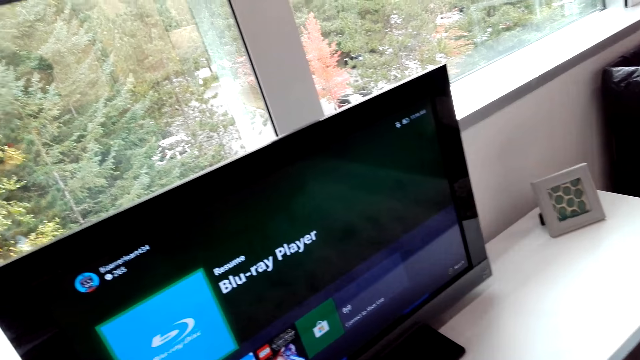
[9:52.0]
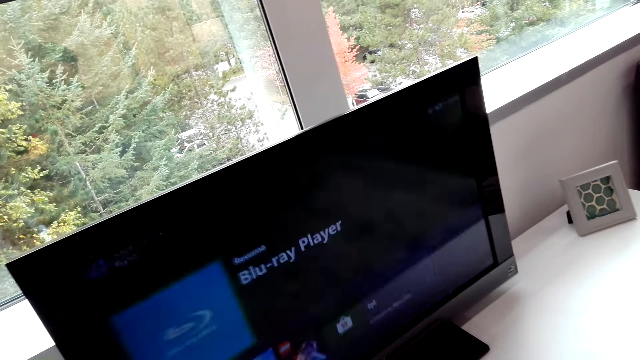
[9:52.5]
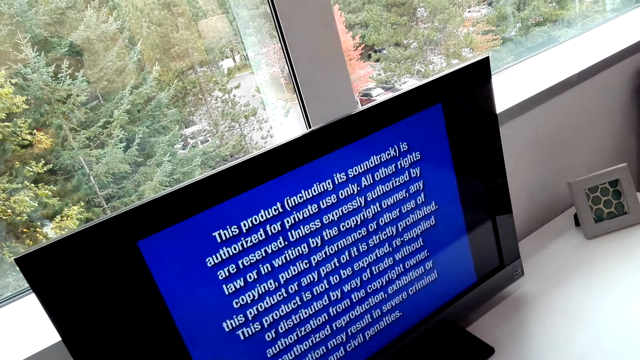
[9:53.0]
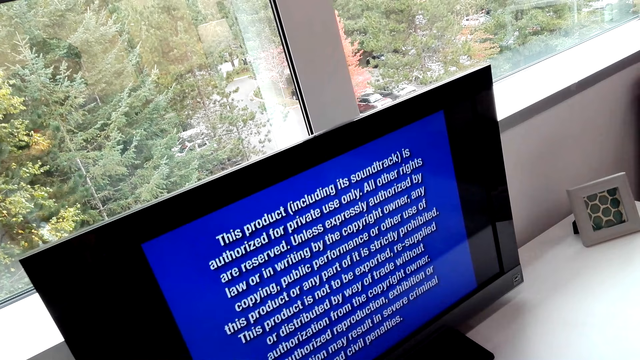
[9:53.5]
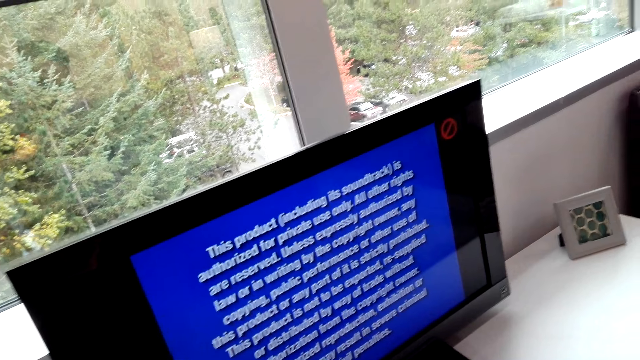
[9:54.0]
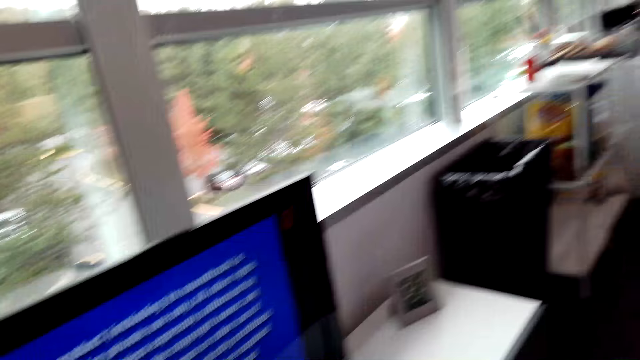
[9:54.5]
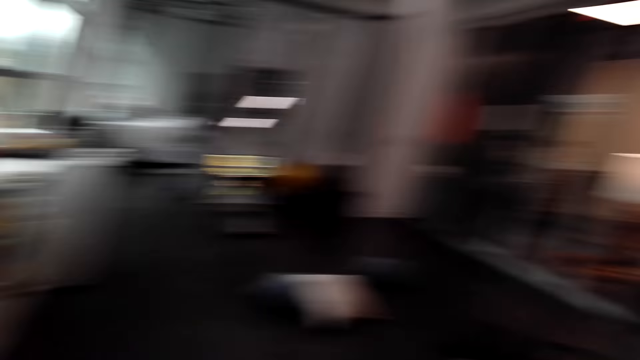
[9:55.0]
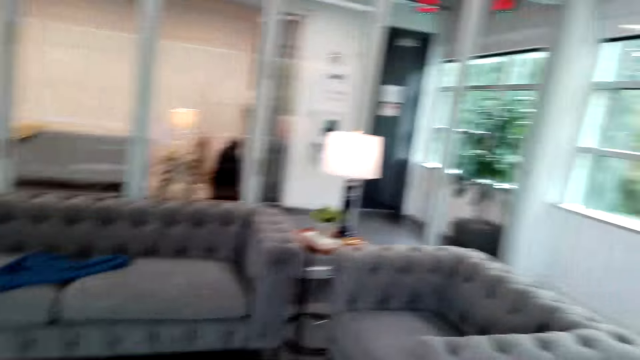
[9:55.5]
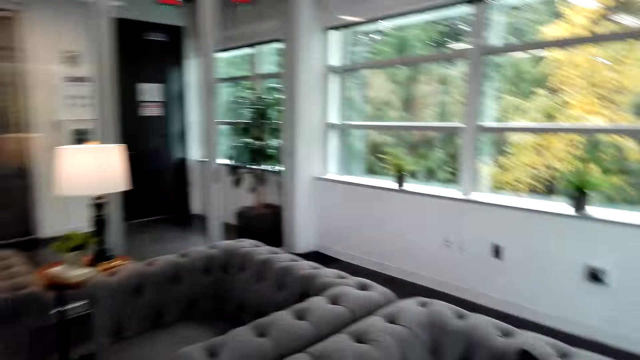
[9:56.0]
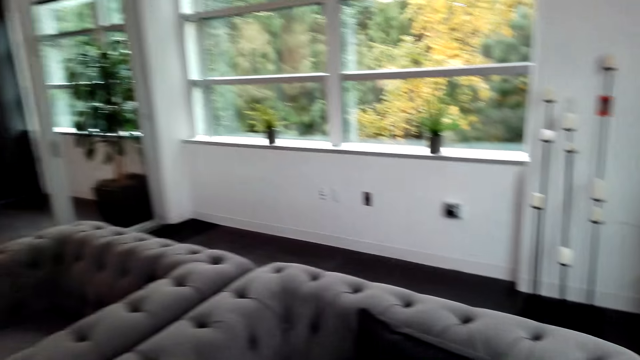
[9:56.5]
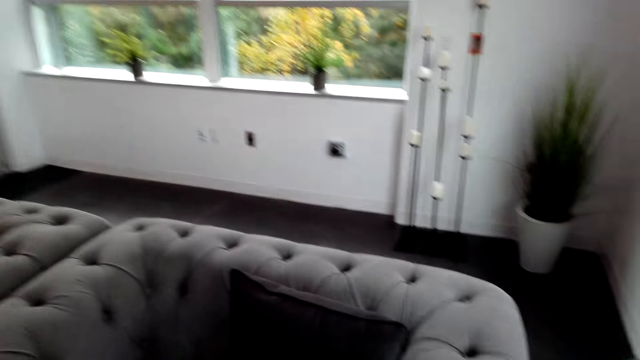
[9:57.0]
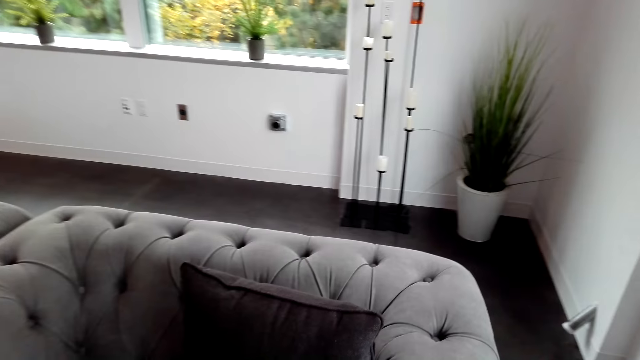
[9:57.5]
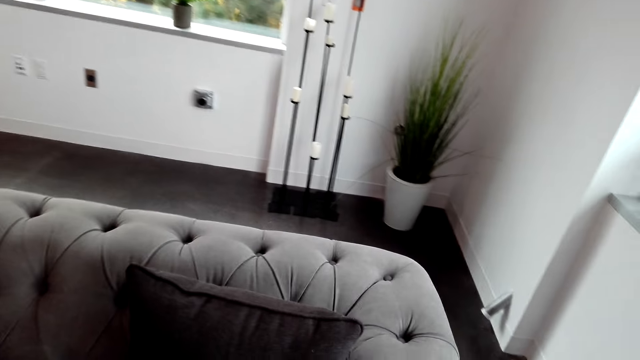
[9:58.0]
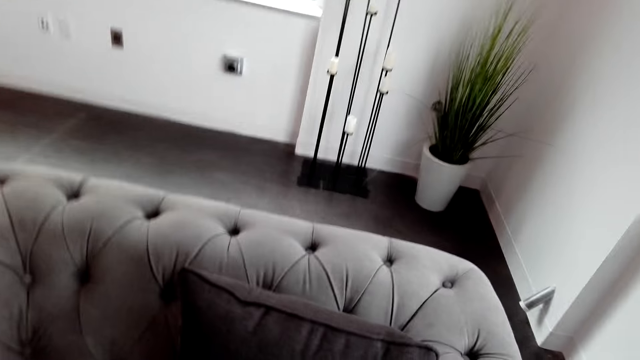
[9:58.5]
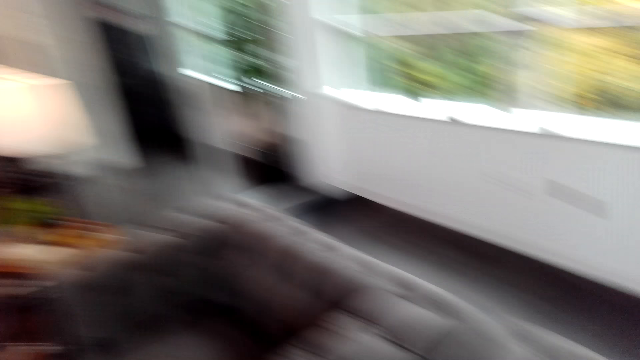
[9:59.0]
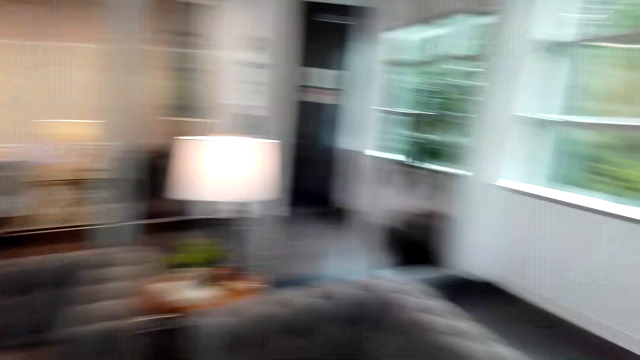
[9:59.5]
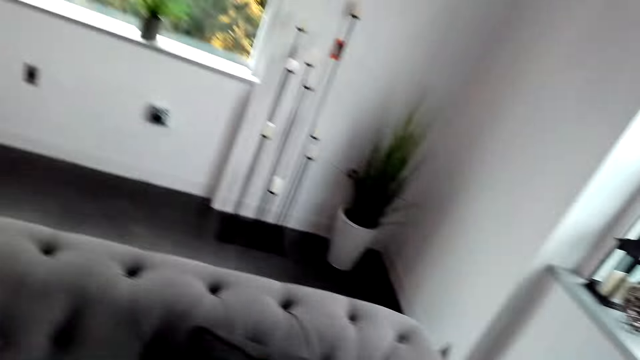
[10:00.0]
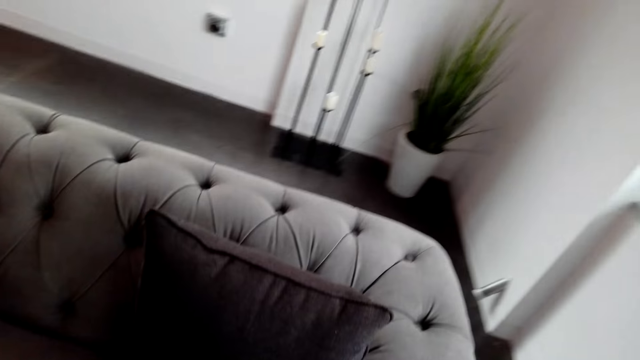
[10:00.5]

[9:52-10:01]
The camera wearer turns around. They look around.

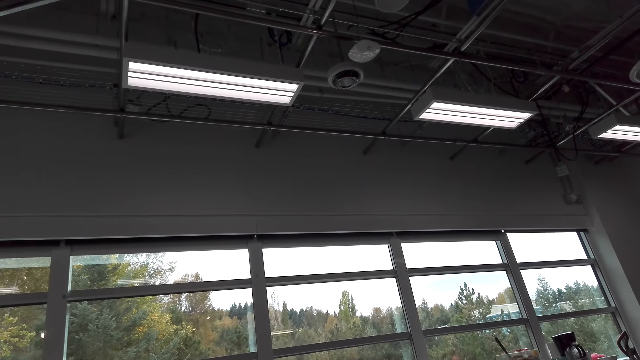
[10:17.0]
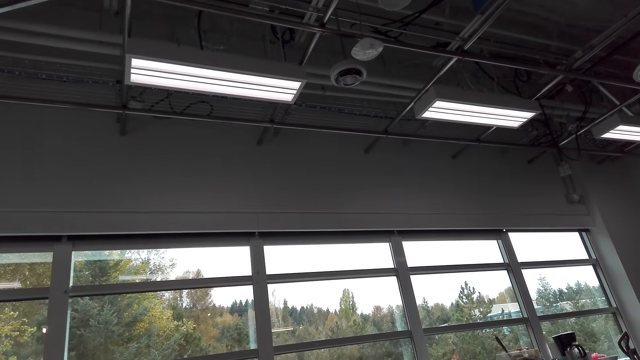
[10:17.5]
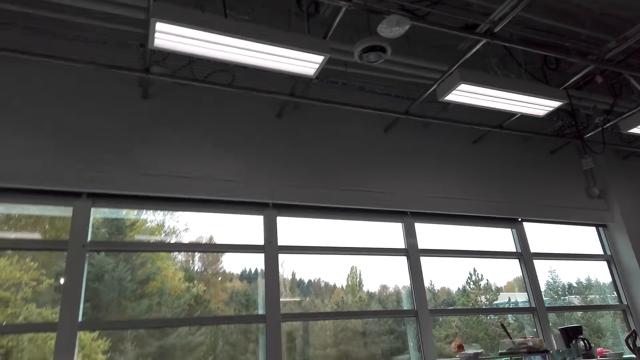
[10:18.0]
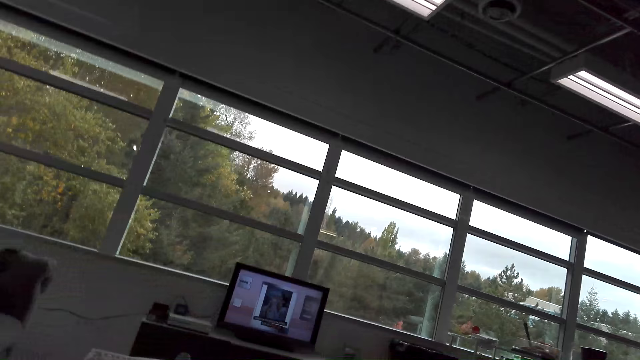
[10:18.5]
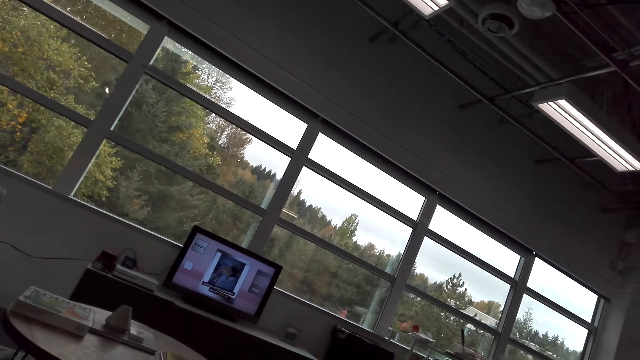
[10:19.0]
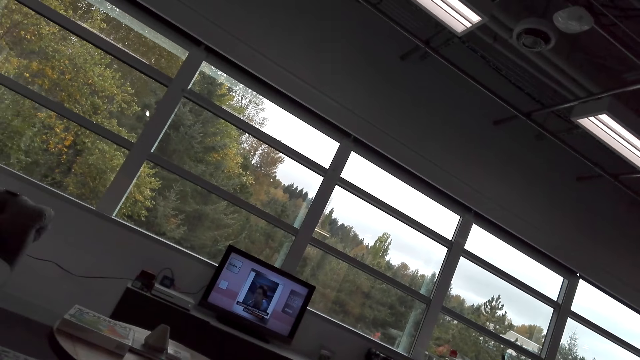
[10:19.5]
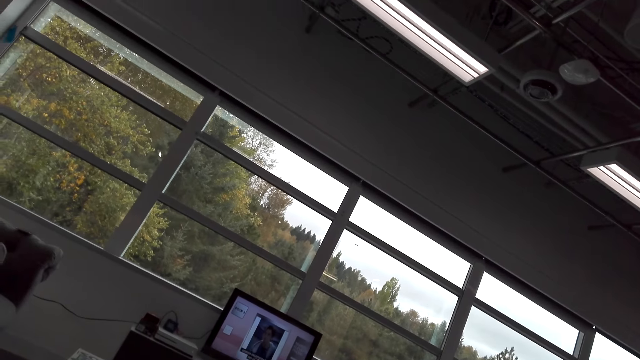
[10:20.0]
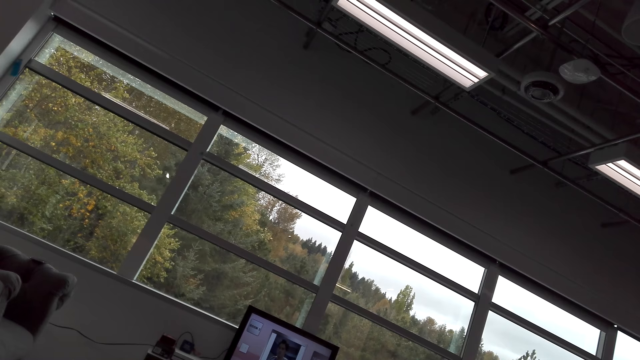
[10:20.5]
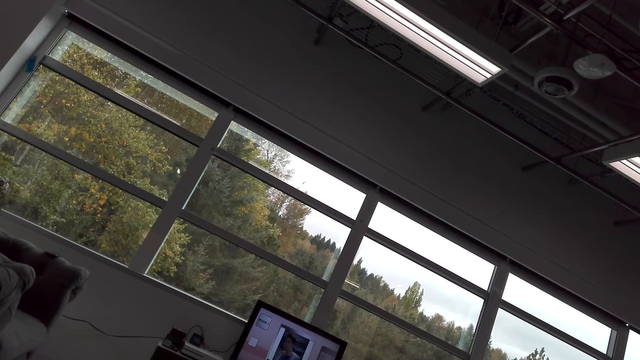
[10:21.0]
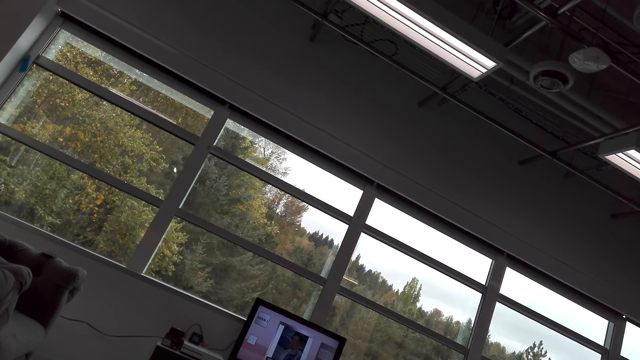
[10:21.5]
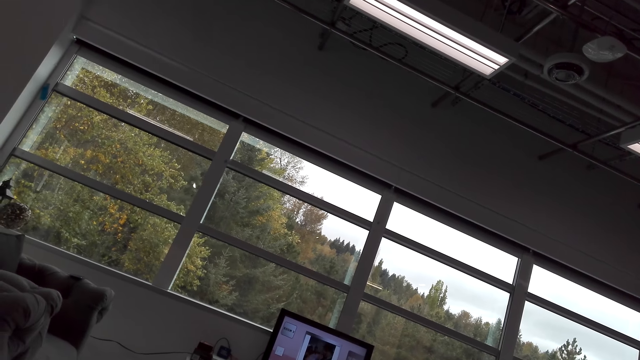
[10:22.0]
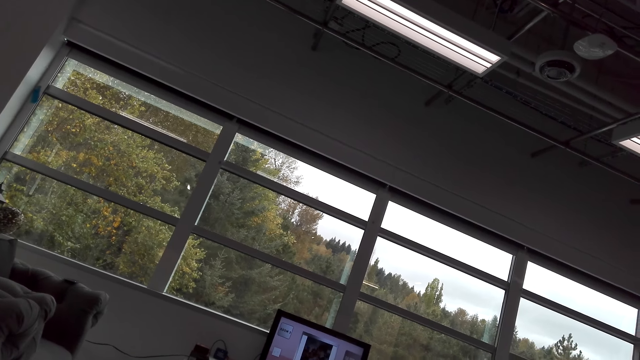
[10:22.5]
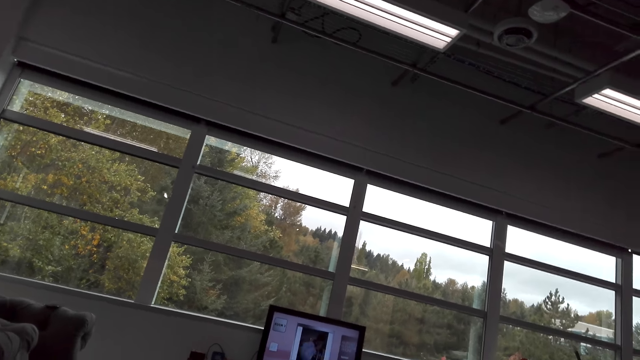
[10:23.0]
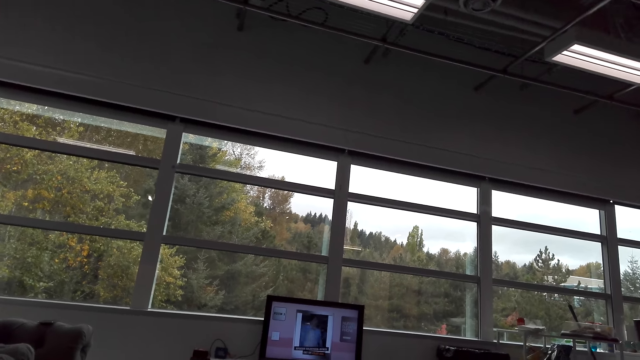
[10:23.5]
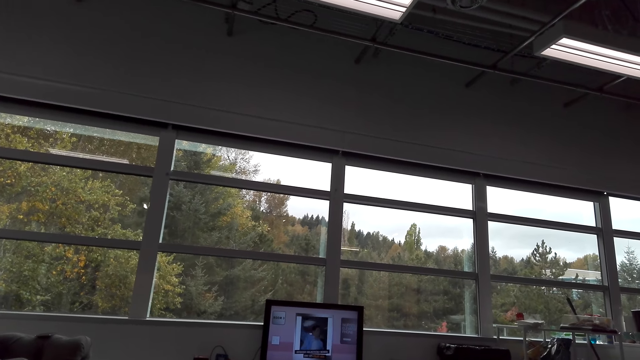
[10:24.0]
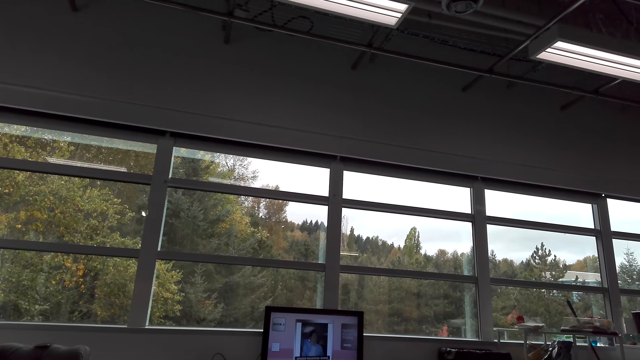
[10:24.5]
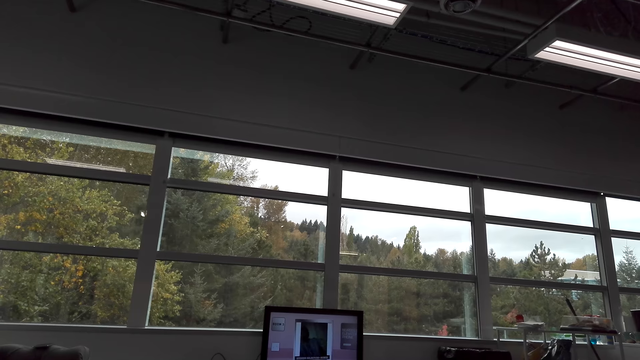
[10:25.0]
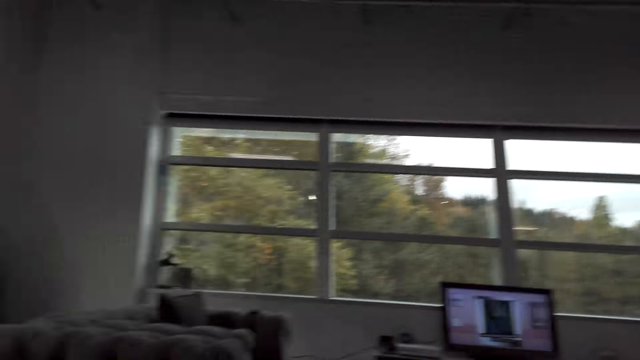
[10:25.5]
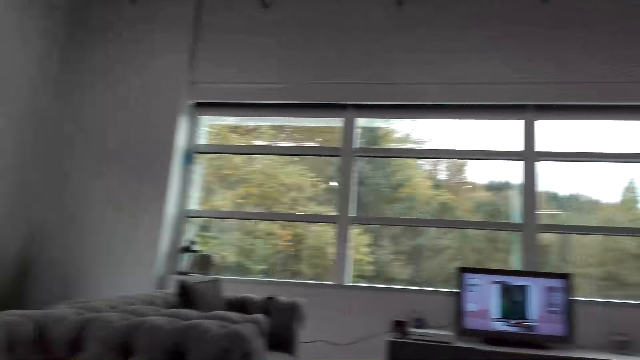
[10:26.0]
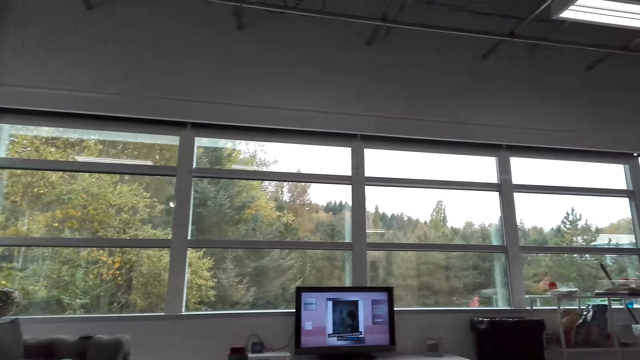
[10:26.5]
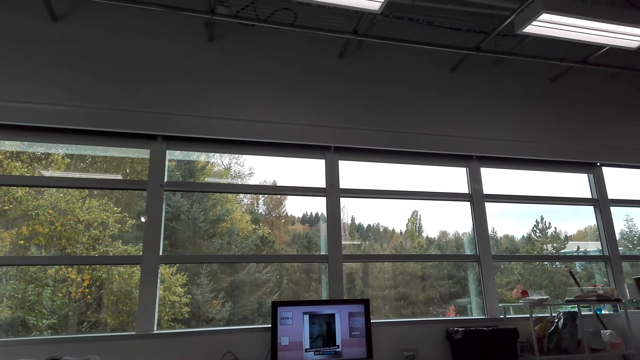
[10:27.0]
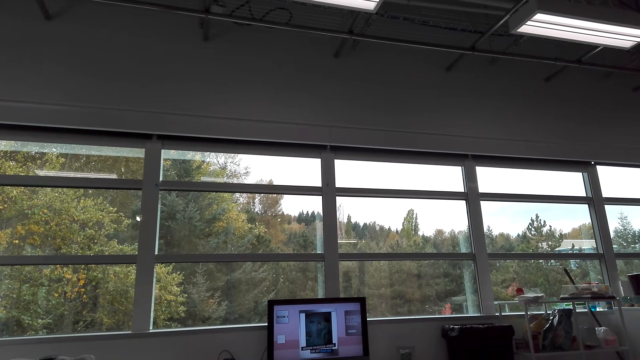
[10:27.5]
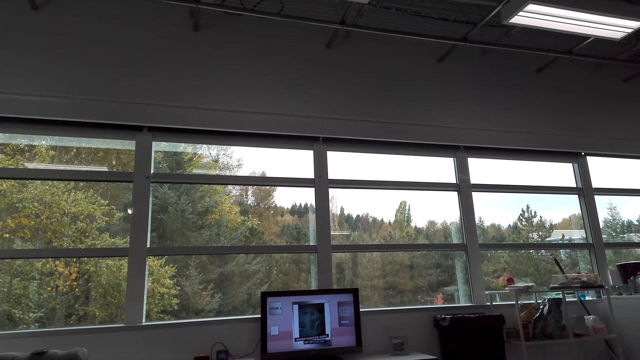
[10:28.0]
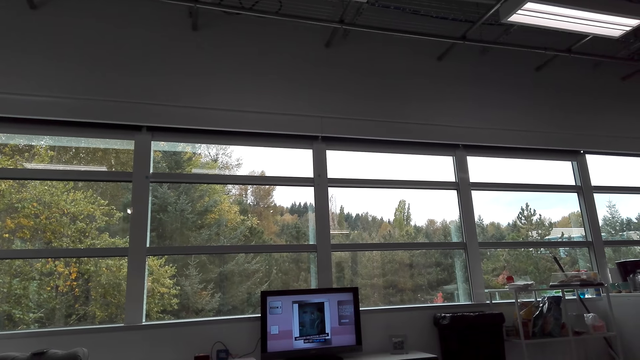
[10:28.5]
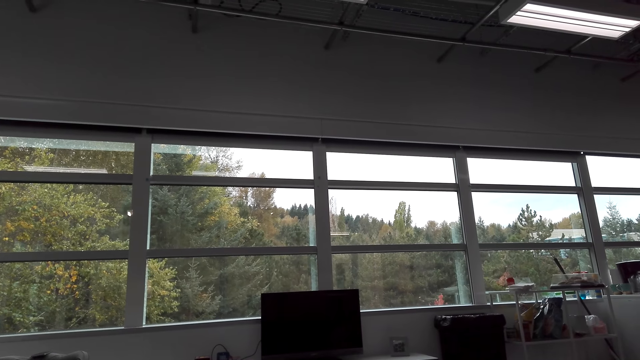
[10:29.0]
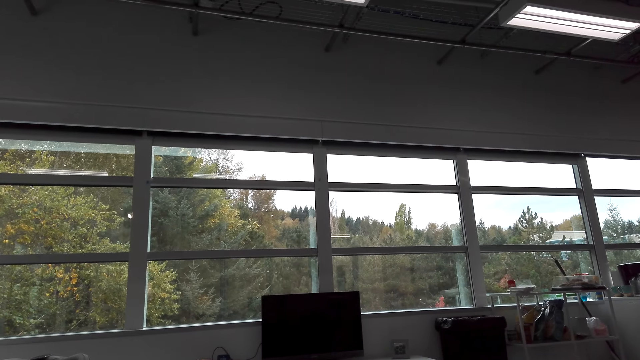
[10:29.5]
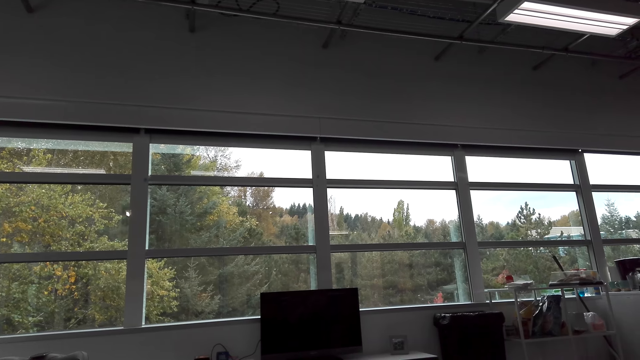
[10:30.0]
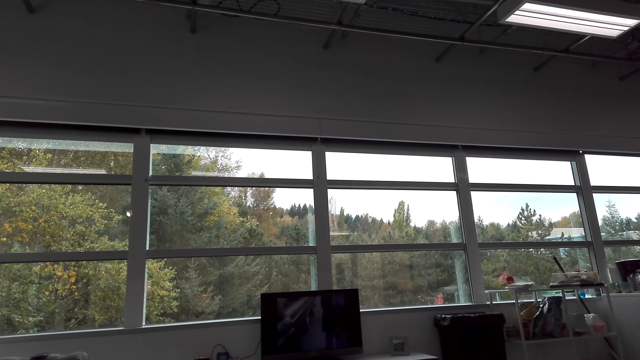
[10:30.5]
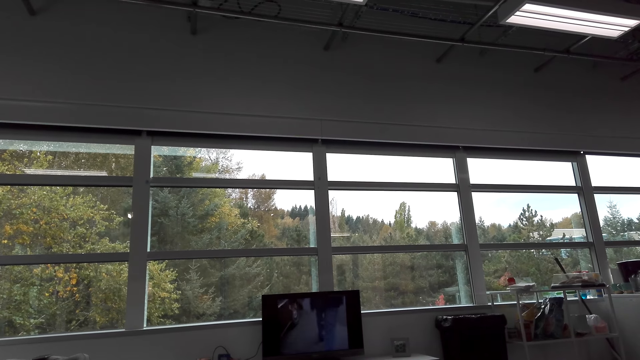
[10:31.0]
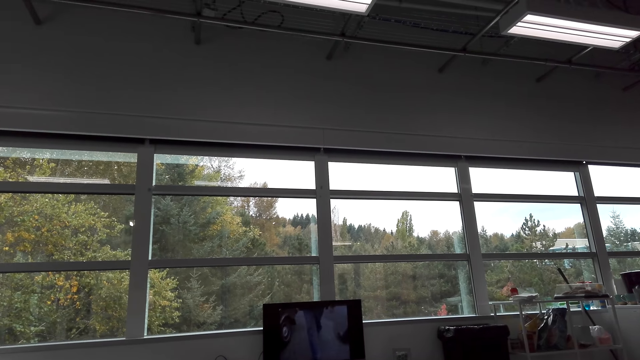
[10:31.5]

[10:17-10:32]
The camera wearer watches the television. They stare at the television.
